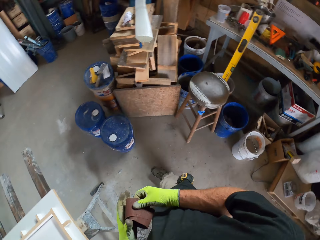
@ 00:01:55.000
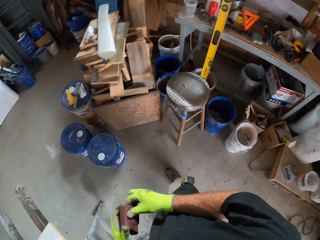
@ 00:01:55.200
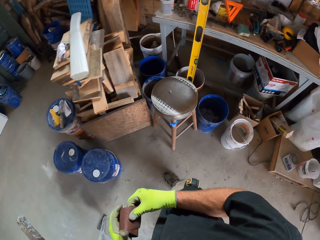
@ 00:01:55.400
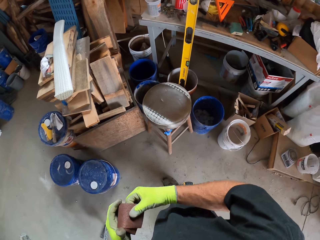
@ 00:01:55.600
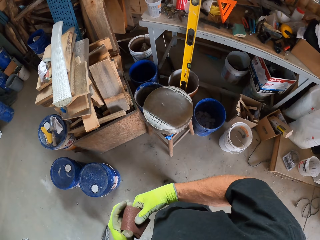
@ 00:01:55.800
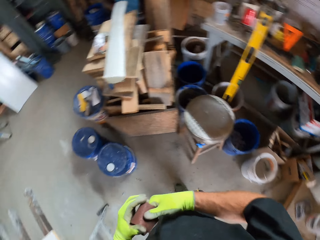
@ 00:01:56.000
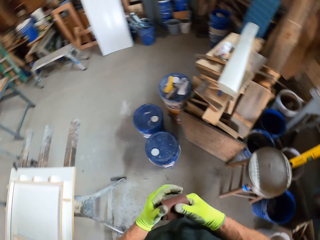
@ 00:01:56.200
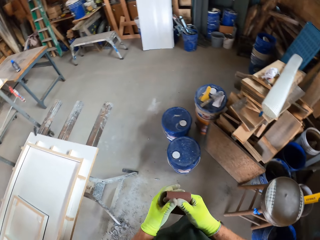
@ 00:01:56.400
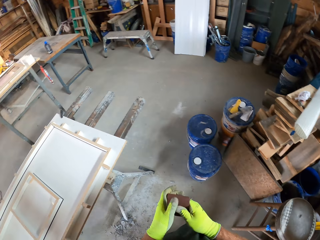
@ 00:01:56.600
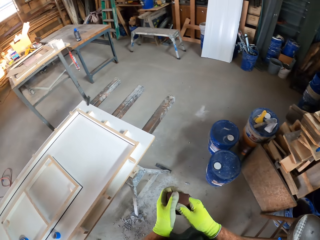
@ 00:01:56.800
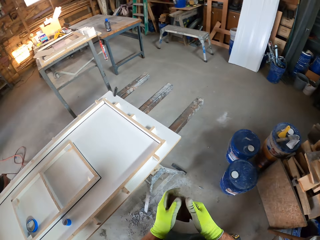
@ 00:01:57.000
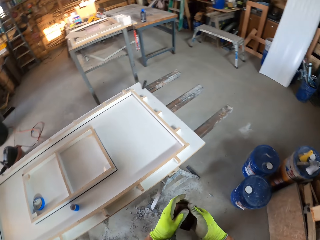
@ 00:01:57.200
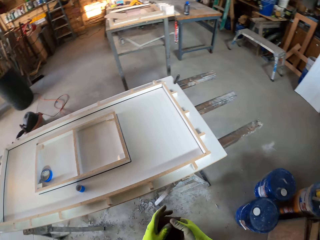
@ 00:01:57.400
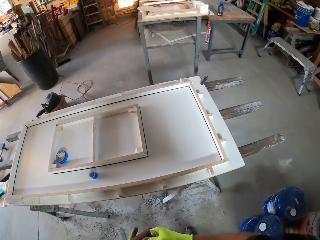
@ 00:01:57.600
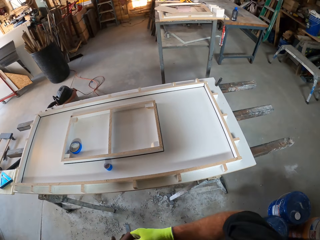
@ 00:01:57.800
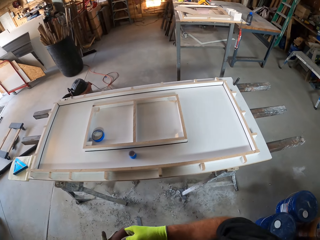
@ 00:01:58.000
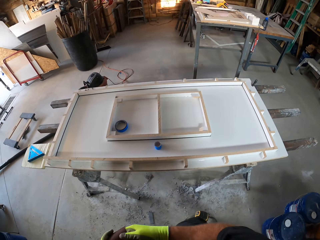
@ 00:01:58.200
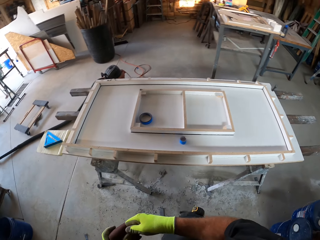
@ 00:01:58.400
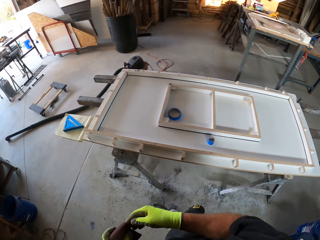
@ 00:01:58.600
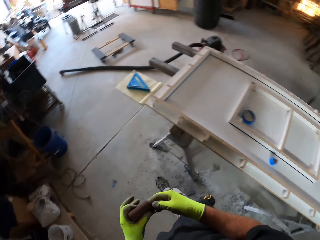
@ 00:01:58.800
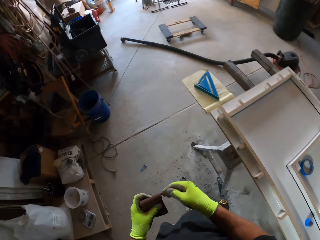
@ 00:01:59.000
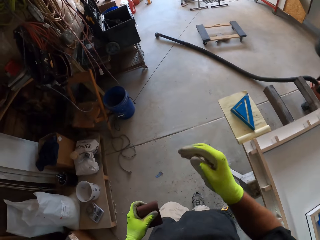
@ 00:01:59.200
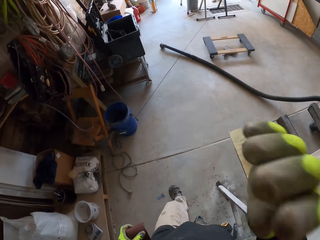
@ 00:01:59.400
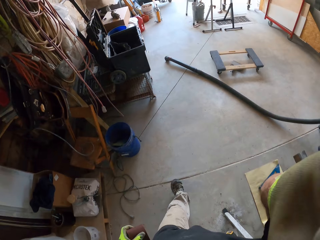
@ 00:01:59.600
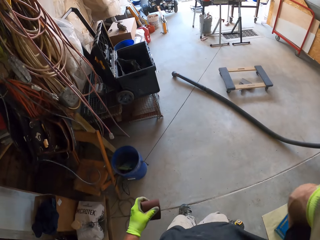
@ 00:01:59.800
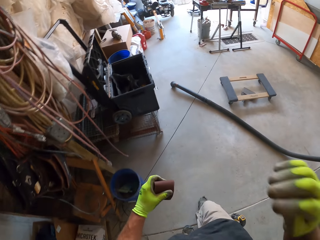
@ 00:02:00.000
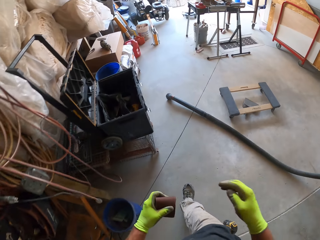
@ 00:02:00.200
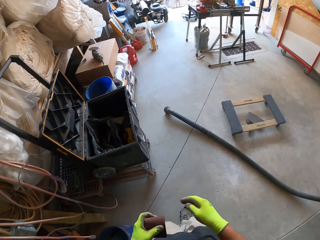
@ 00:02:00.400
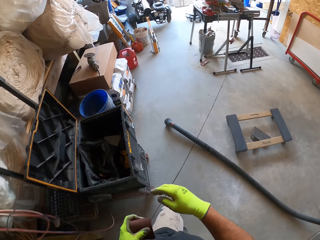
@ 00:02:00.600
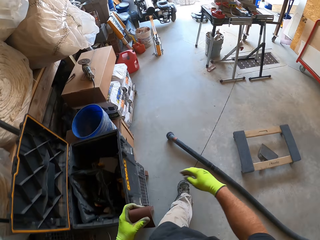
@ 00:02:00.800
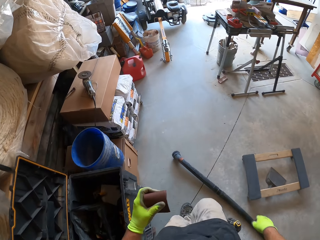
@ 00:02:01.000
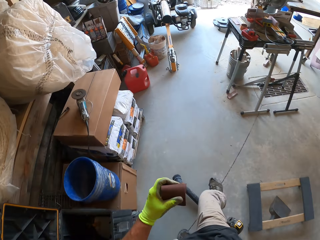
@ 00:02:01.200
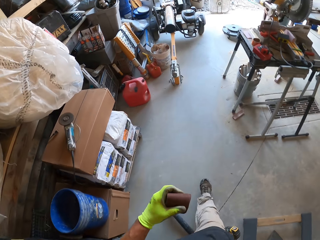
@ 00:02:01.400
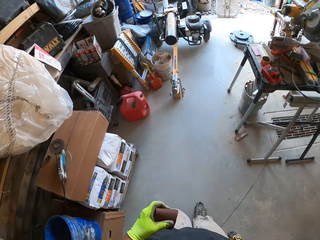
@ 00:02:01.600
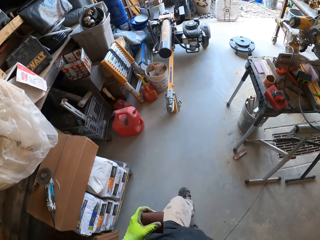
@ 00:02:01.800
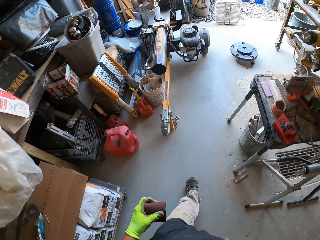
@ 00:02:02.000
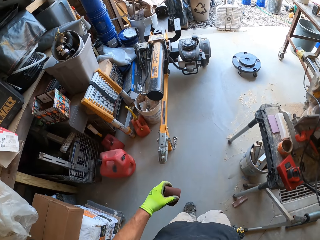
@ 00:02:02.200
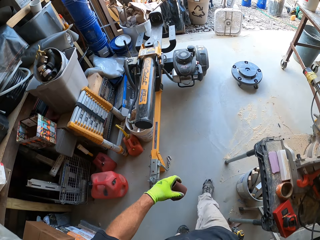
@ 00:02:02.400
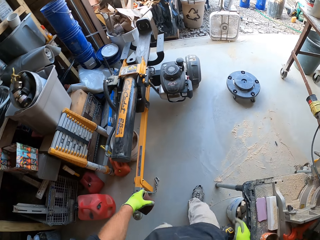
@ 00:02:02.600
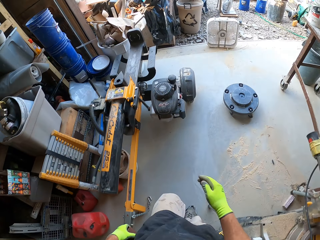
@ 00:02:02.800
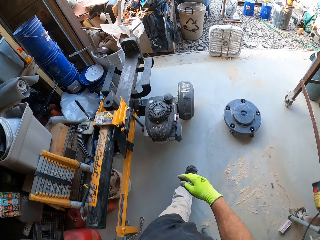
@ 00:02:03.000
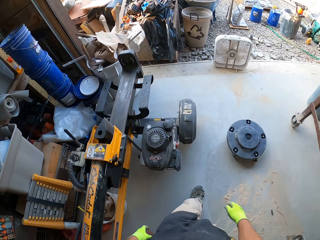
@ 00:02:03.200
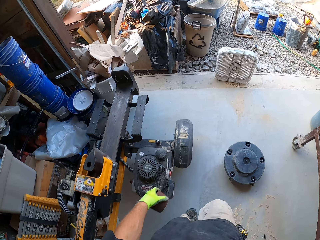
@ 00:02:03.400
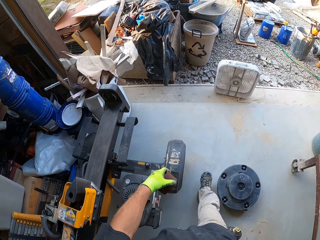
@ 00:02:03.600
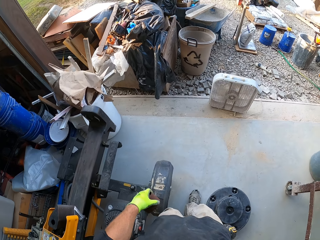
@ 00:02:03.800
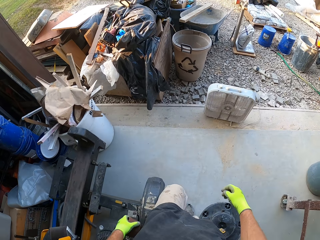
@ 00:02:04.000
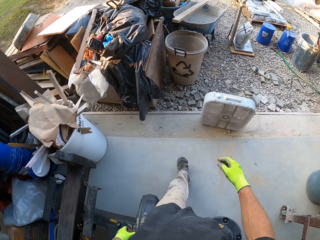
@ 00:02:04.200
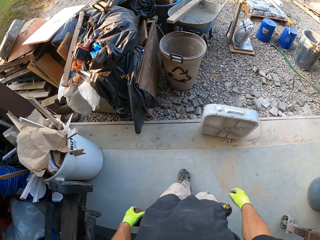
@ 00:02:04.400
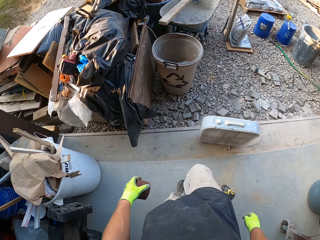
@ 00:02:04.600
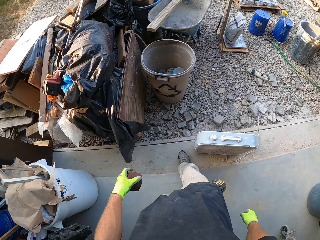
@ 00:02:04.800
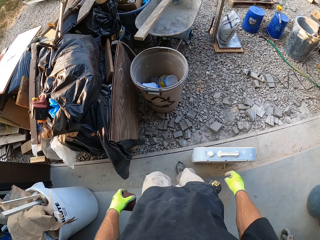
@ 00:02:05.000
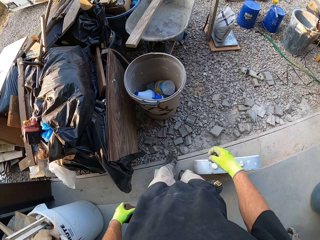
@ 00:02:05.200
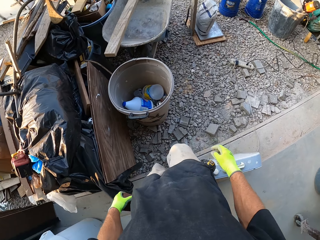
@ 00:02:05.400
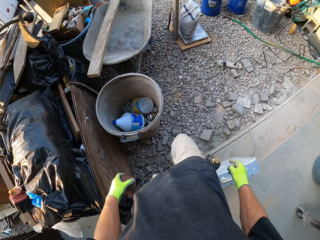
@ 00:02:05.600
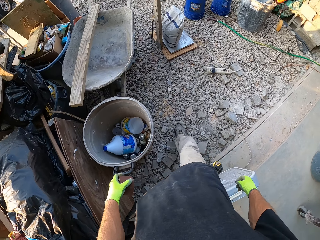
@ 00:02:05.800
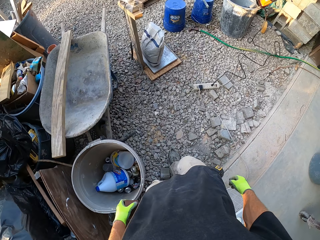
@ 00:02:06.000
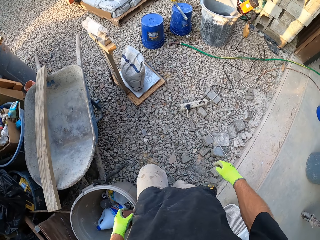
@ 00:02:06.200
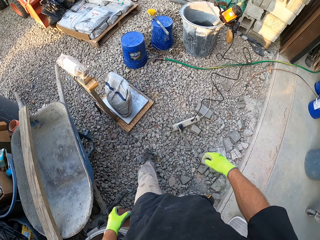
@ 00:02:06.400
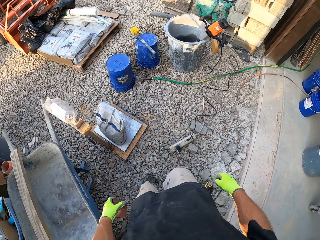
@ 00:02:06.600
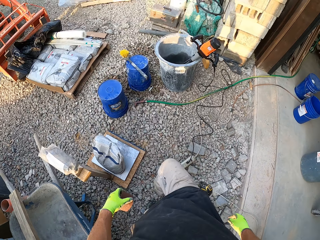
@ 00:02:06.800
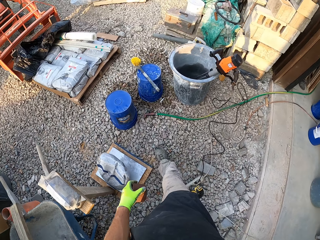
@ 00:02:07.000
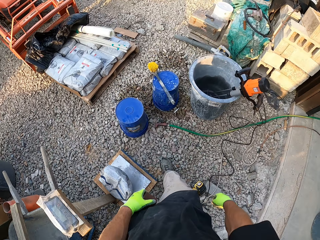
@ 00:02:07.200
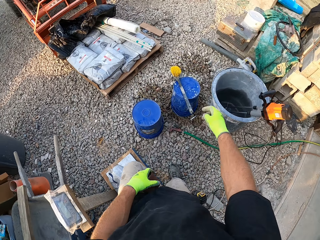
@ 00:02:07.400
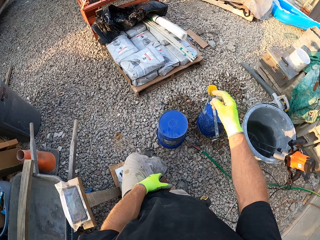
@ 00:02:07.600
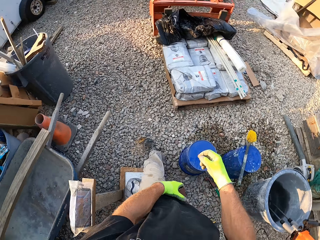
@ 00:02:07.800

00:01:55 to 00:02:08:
The camera wearer looks around. They walk towards the exit. They walk out of the garage.

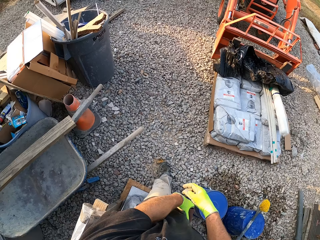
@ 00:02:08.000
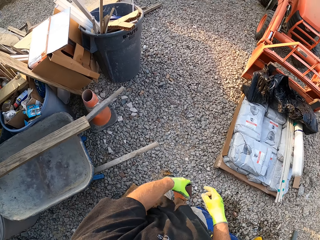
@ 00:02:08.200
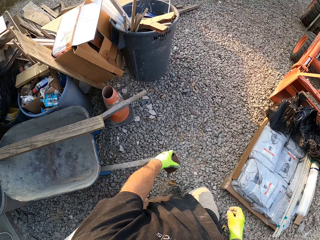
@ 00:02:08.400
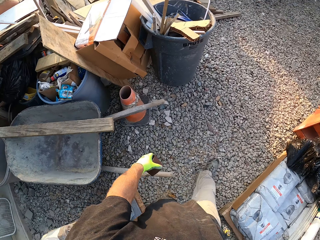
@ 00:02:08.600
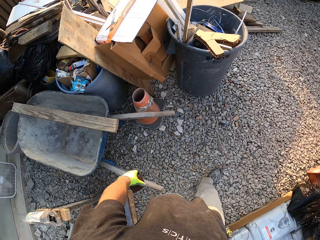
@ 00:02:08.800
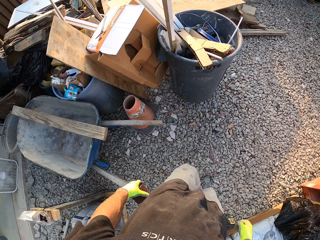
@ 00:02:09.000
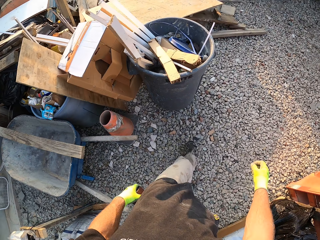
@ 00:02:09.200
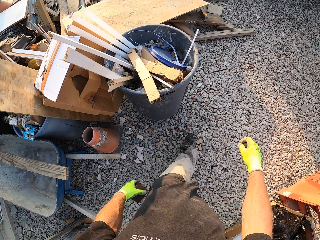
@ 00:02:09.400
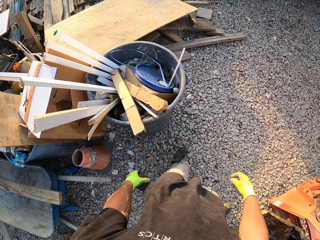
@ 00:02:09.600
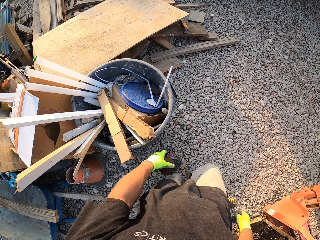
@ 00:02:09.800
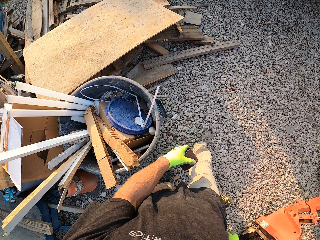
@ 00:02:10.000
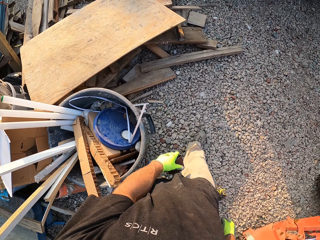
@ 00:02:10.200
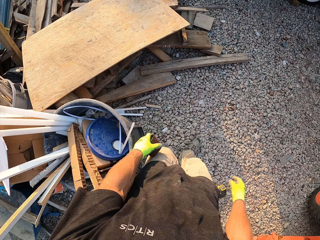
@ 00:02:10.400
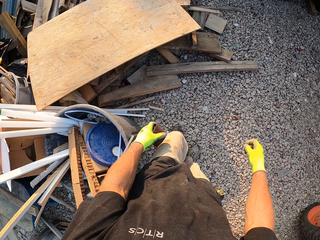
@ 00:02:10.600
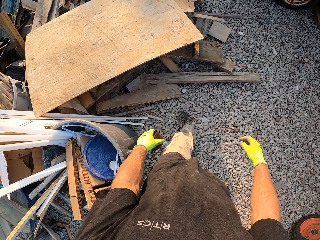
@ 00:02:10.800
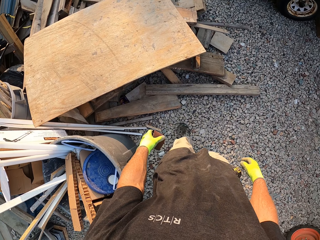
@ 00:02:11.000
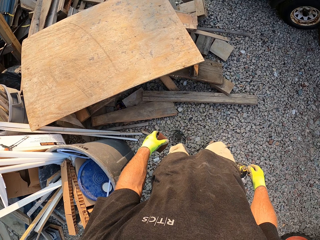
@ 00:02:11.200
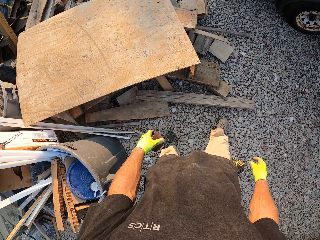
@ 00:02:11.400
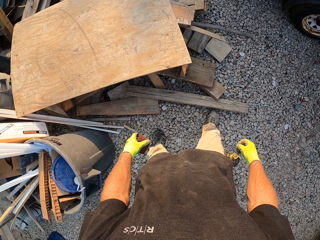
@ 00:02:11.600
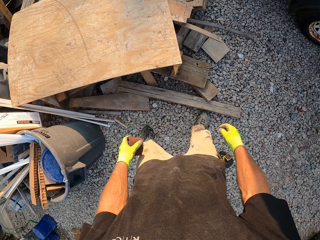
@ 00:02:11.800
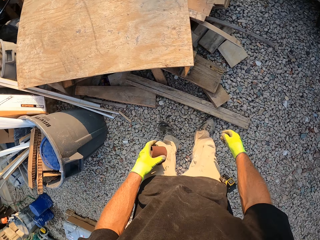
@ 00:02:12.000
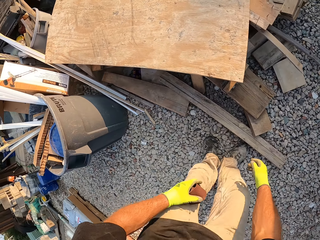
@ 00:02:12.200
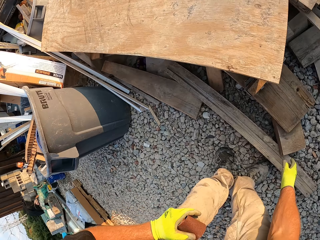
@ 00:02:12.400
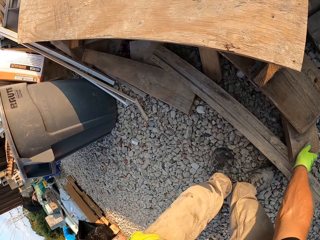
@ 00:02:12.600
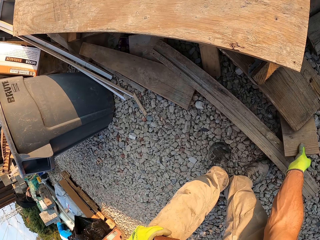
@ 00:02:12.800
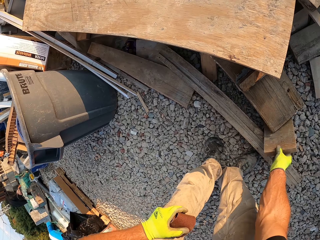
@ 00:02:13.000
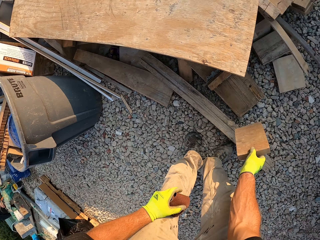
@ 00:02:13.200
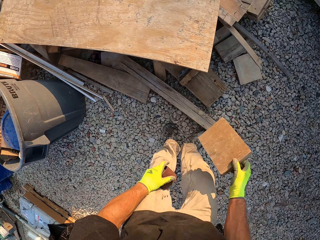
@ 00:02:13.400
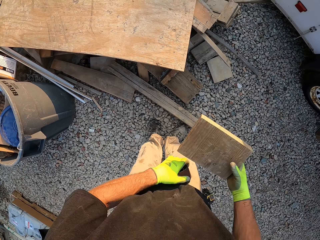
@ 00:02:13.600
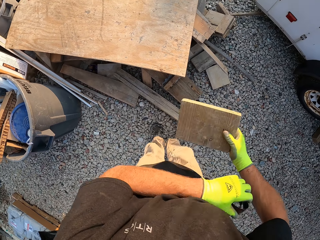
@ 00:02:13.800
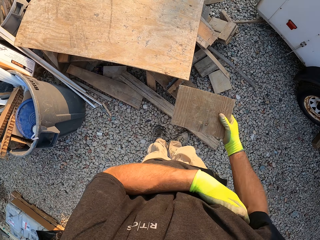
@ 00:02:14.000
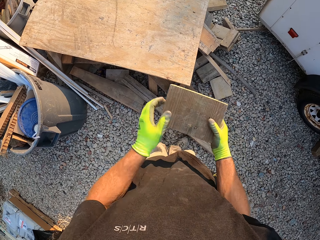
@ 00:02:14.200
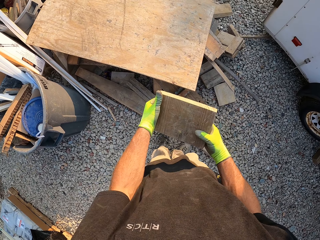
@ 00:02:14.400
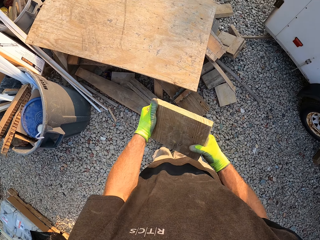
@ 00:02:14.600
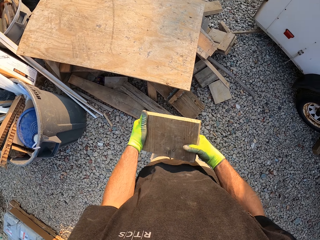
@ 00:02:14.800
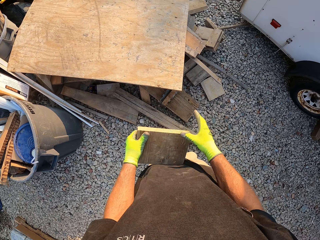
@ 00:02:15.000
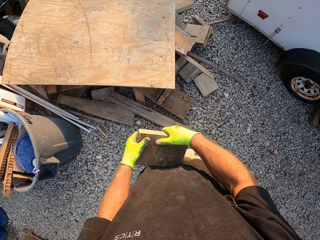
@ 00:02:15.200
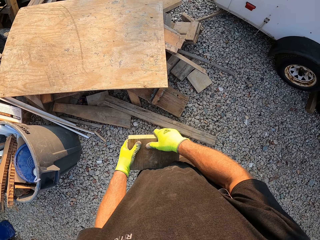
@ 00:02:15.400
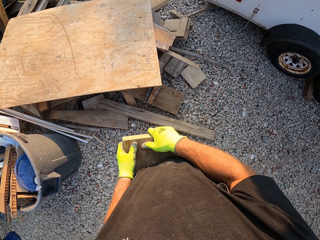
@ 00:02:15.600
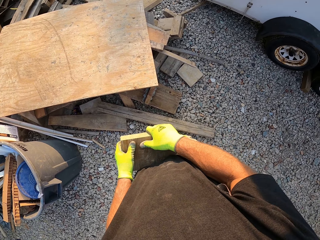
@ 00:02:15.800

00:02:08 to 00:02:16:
The camera wearer picks up a piece of wood. He holds the sandpaper under his armpit. He samples the piece of wood.
